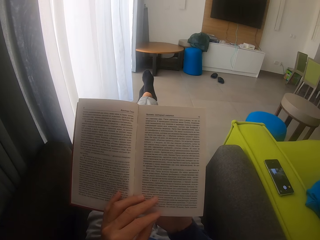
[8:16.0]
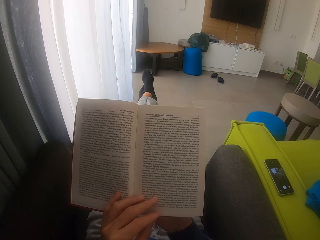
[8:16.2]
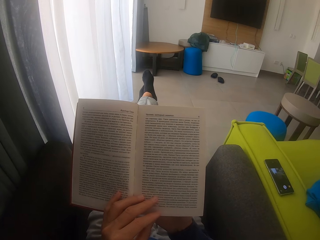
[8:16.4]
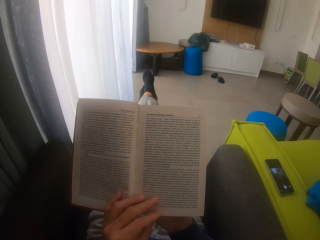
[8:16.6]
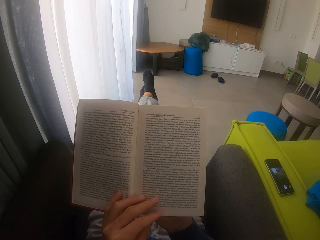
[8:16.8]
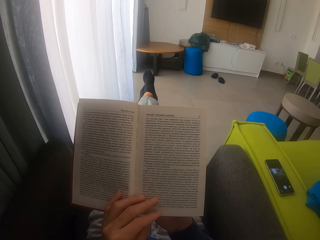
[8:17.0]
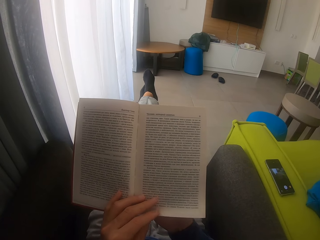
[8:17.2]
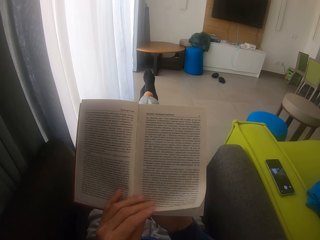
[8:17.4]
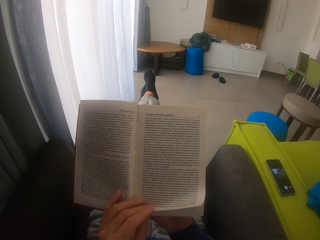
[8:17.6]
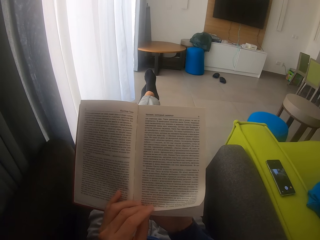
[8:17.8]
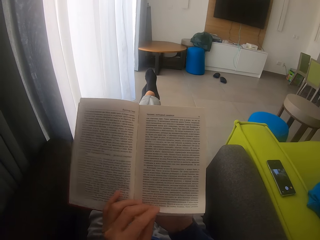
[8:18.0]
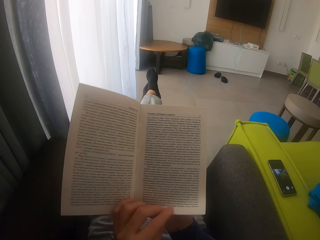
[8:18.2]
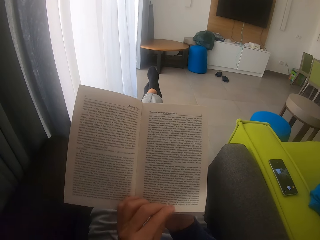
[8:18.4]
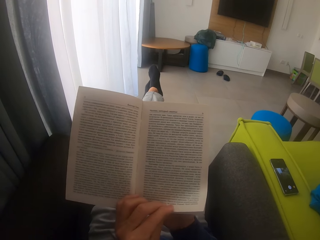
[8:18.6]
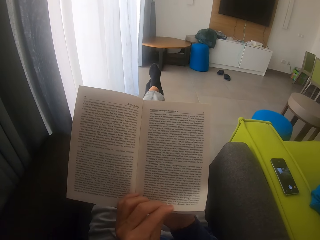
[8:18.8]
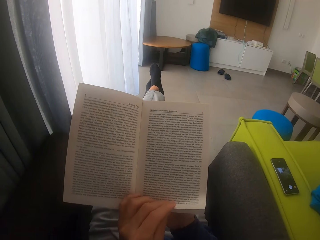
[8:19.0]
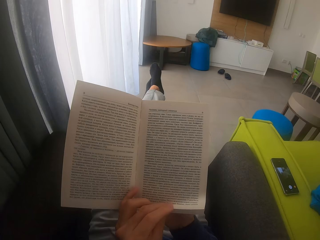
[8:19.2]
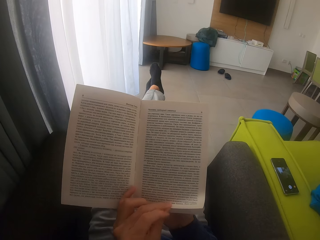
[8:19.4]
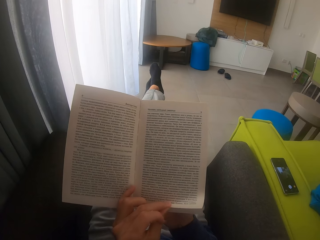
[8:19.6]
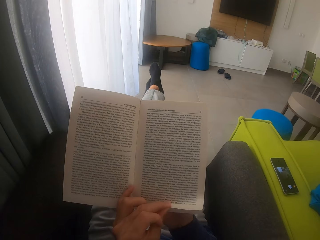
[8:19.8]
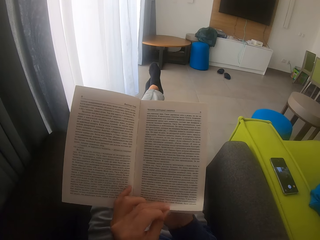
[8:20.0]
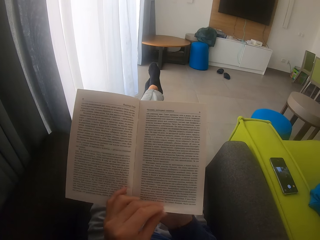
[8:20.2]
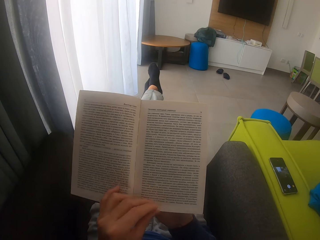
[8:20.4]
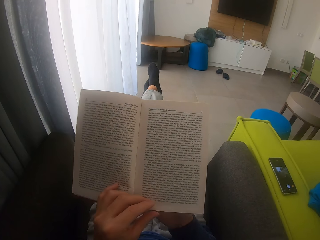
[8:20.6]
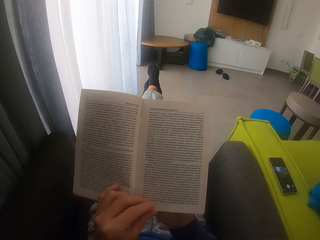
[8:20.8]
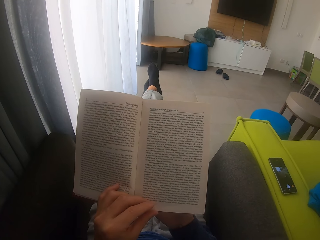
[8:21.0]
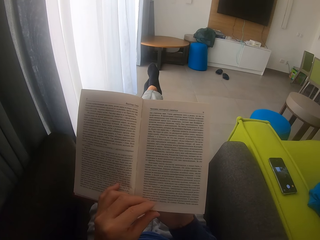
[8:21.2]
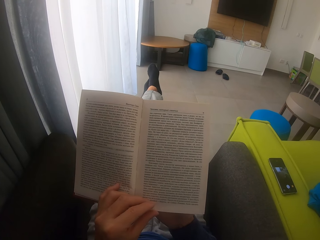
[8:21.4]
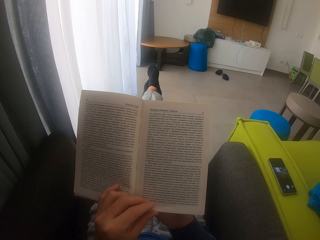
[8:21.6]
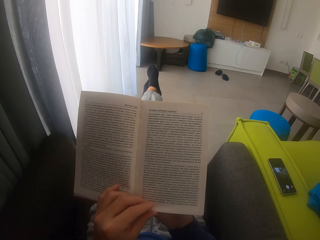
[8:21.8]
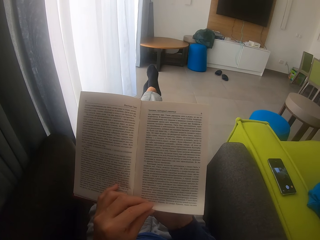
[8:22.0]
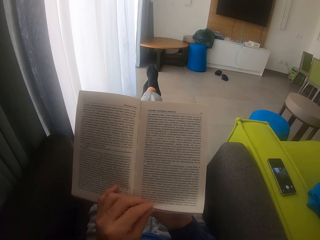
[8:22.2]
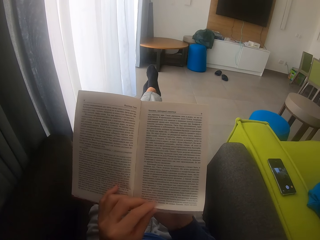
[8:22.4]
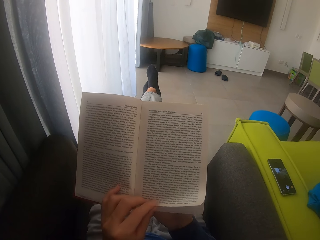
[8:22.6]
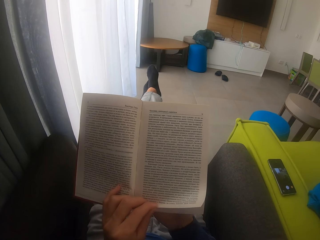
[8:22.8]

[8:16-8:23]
The camera wearer holds the book's page.

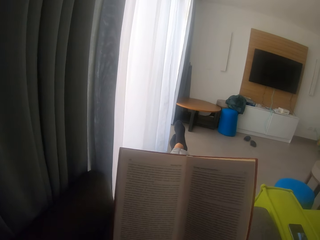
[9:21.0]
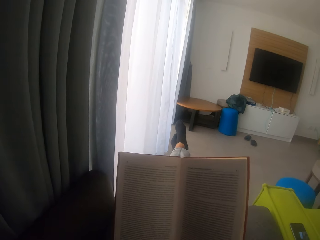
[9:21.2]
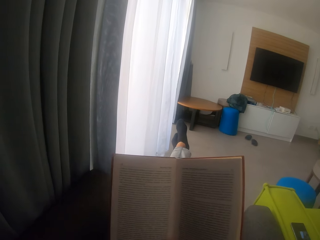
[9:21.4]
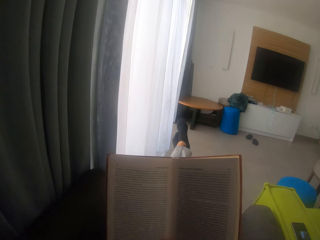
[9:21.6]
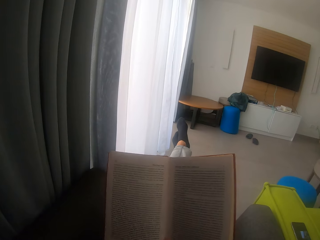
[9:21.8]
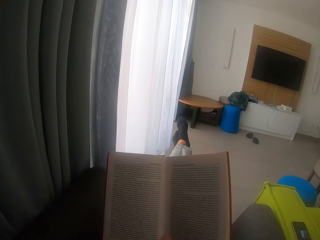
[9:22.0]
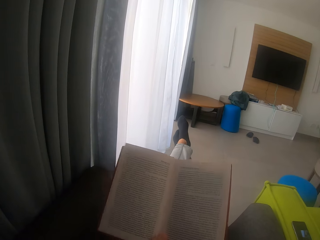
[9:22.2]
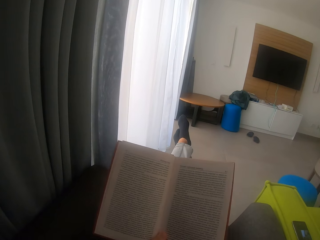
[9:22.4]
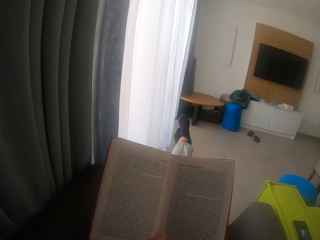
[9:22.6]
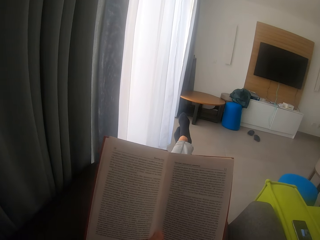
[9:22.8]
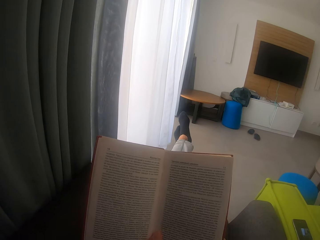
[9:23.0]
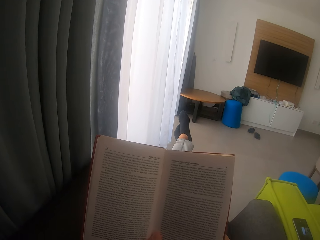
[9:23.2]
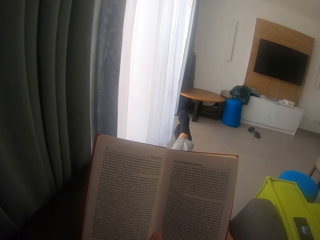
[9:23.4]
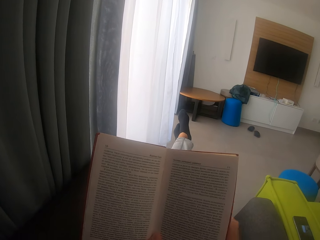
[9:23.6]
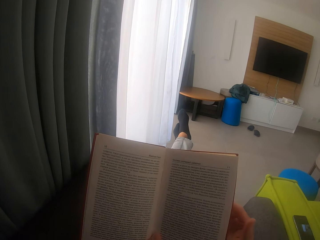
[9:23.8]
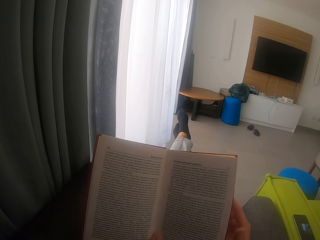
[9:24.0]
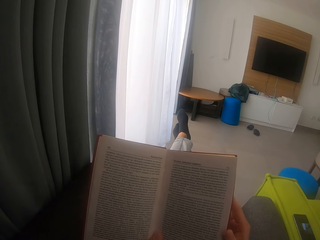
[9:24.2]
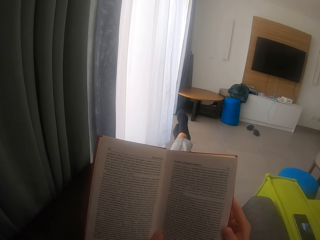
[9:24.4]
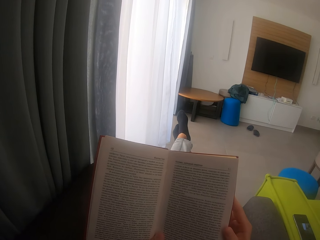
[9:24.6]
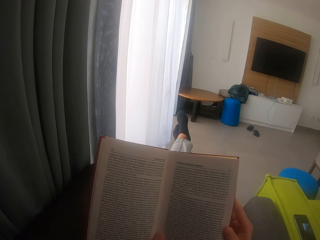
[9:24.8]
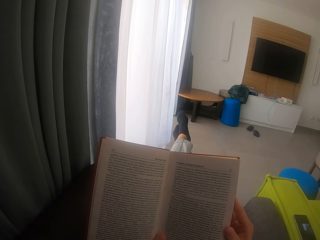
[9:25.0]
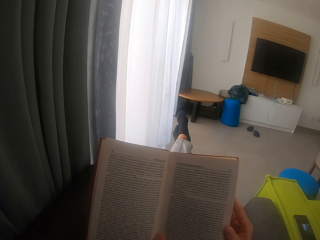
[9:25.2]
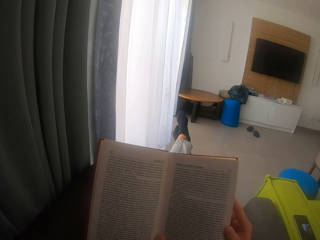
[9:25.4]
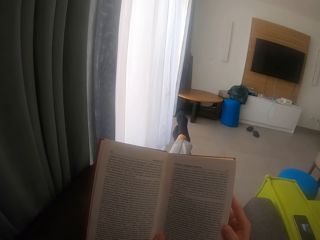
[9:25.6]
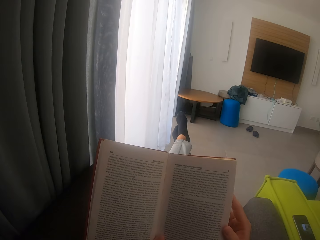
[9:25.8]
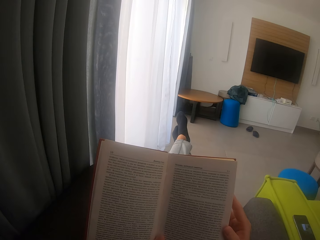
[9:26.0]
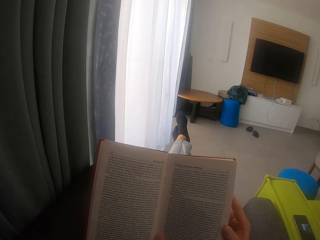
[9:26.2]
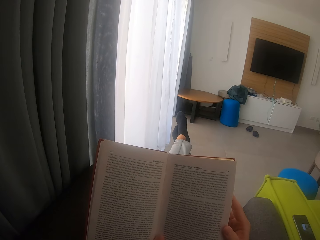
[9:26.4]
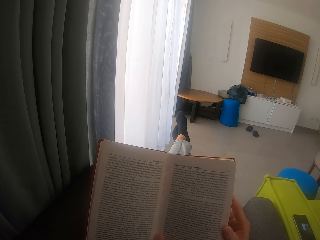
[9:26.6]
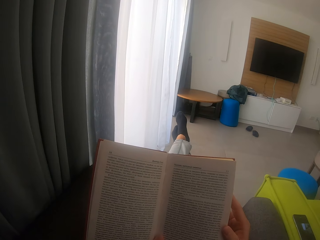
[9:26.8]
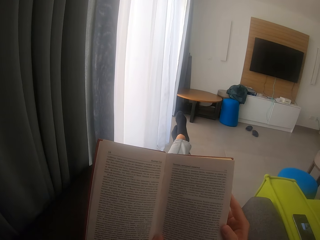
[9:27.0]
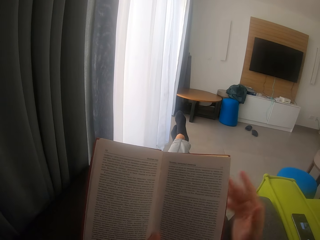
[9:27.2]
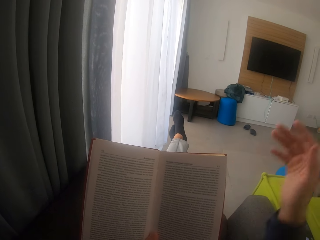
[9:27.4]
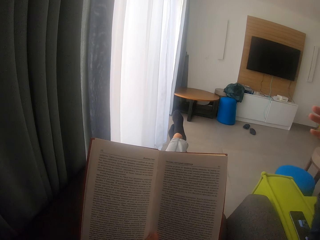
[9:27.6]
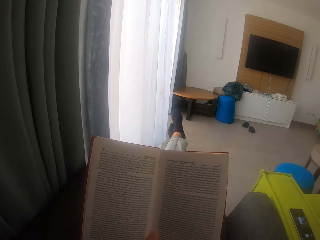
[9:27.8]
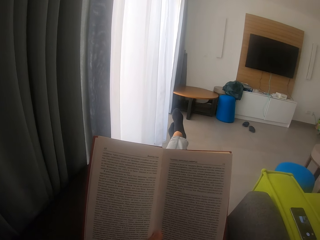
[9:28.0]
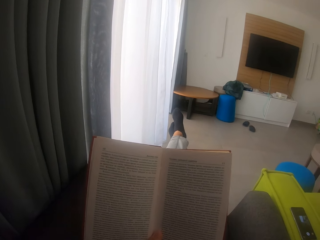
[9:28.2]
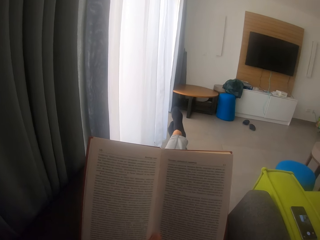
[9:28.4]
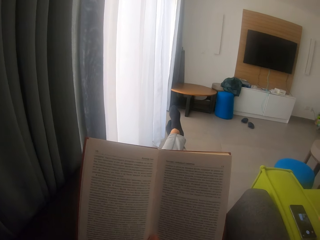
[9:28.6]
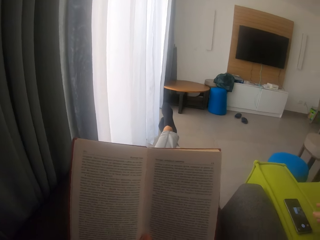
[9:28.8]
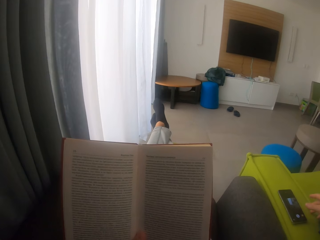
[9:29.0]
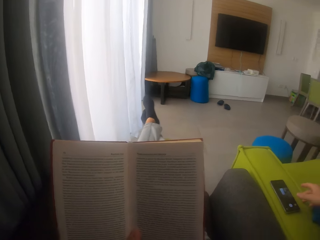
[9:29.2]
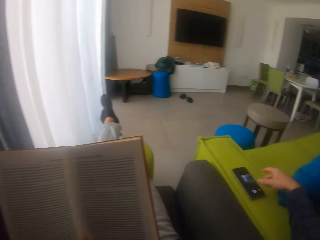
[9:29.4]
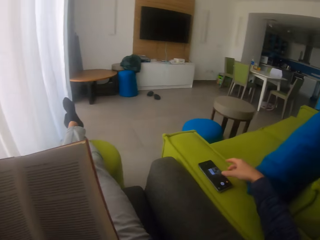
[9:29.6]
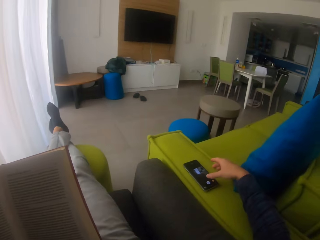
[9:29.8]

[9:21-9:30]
The camera wearer moves a book. They raise the right hand up.
